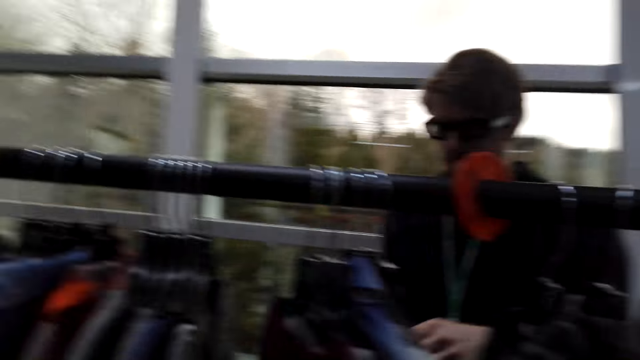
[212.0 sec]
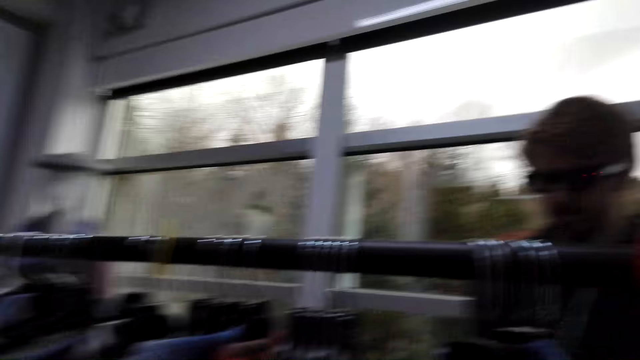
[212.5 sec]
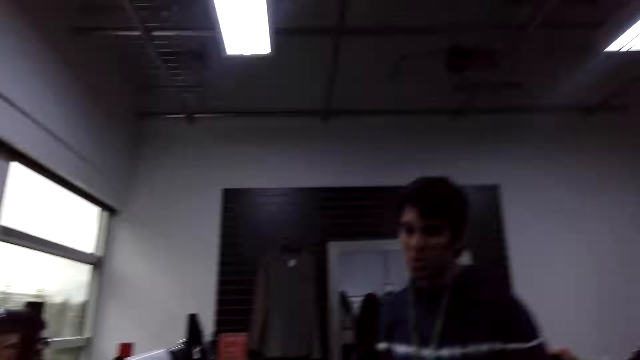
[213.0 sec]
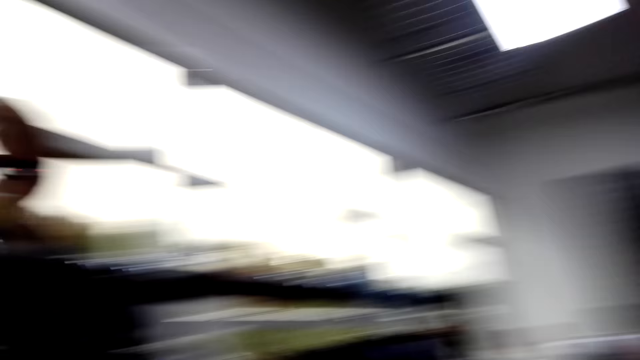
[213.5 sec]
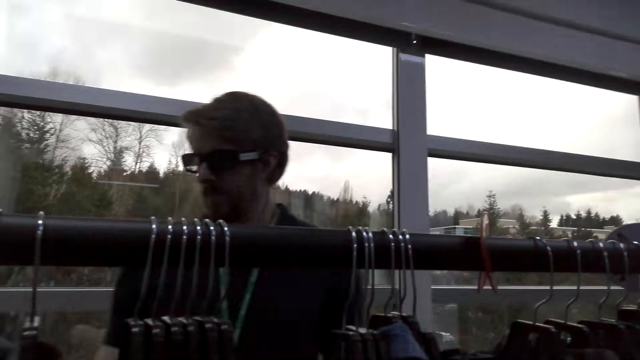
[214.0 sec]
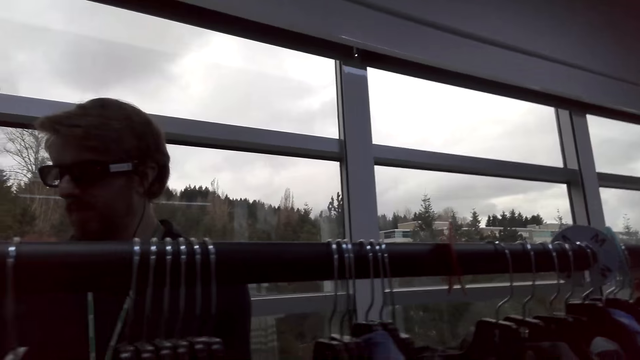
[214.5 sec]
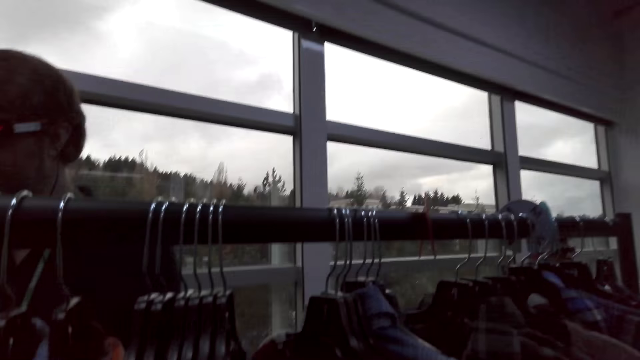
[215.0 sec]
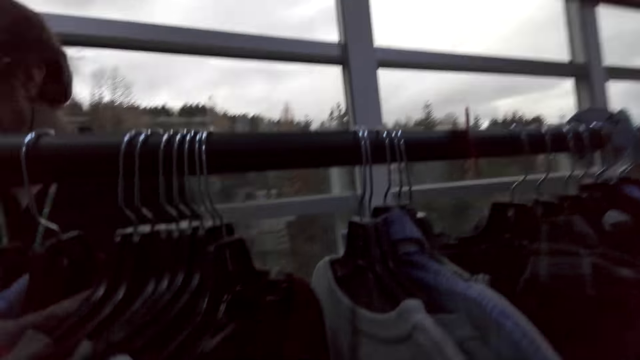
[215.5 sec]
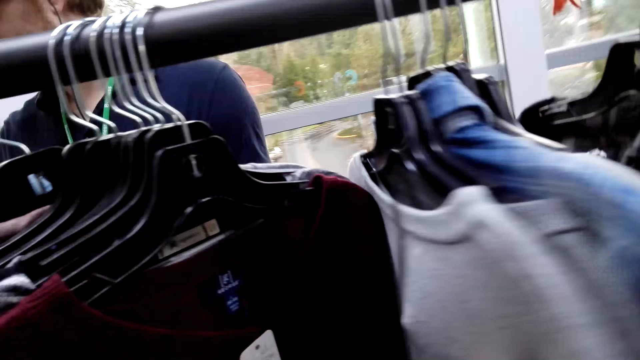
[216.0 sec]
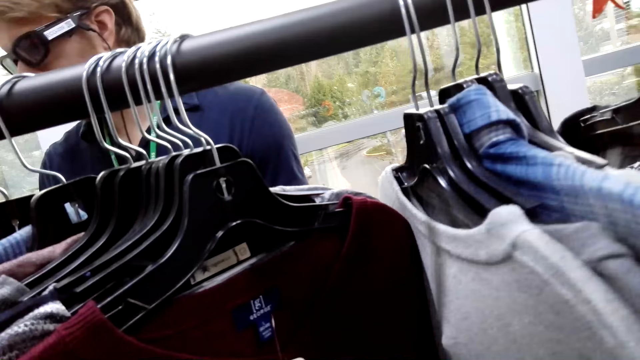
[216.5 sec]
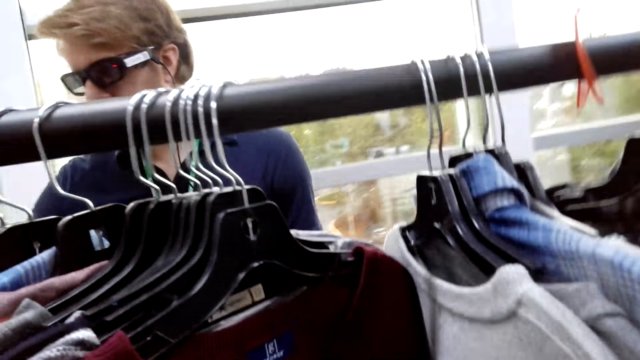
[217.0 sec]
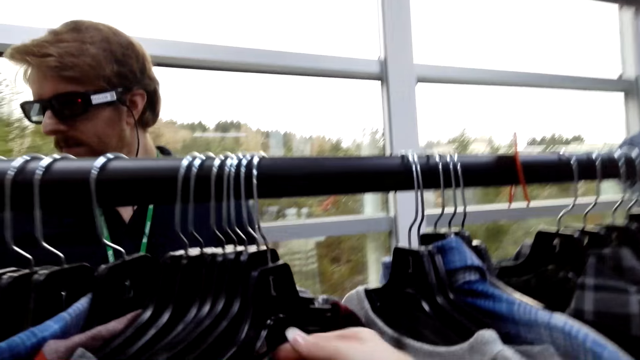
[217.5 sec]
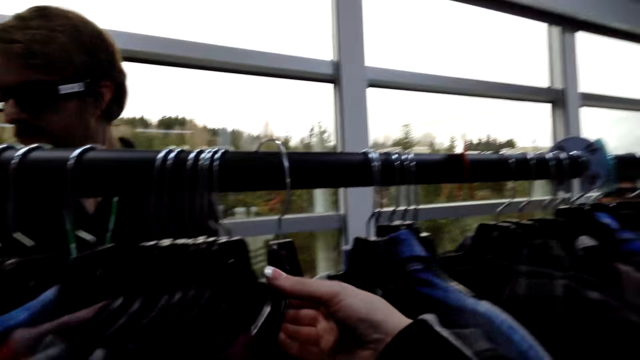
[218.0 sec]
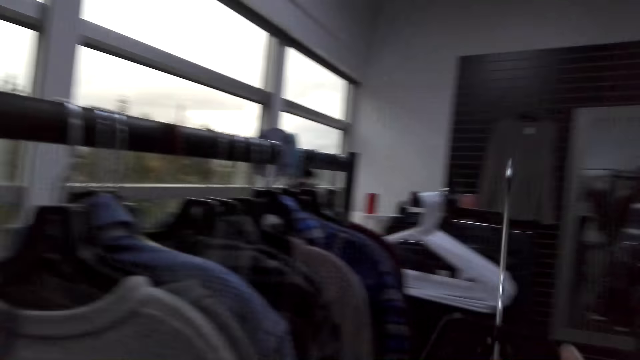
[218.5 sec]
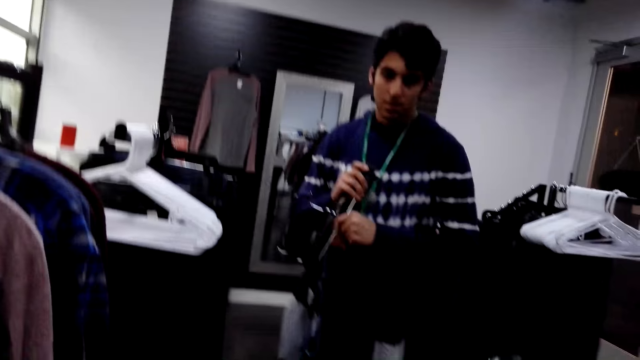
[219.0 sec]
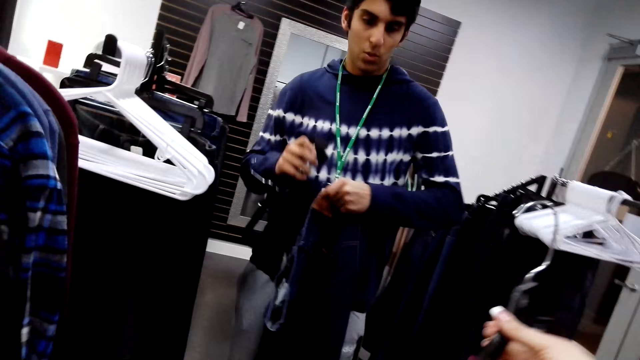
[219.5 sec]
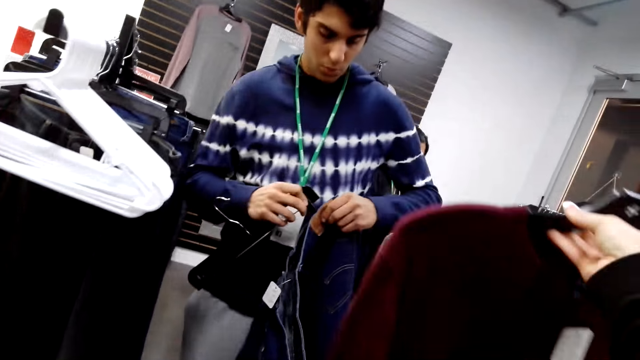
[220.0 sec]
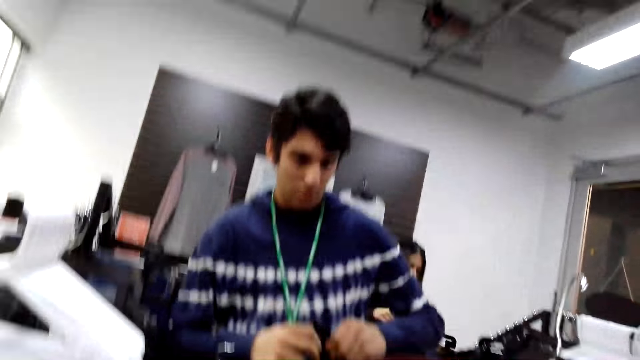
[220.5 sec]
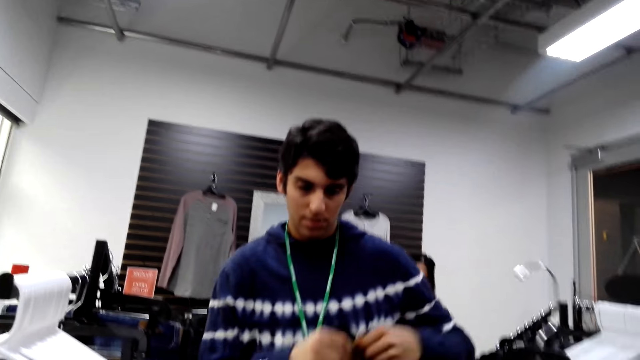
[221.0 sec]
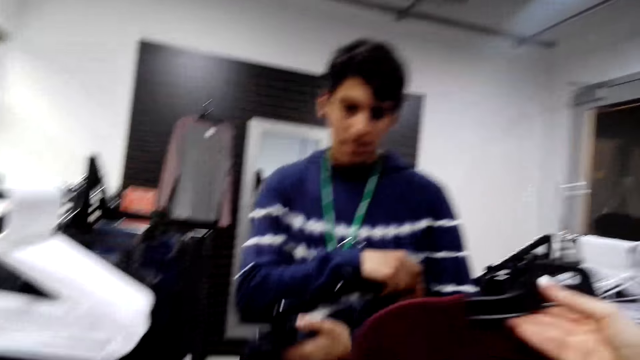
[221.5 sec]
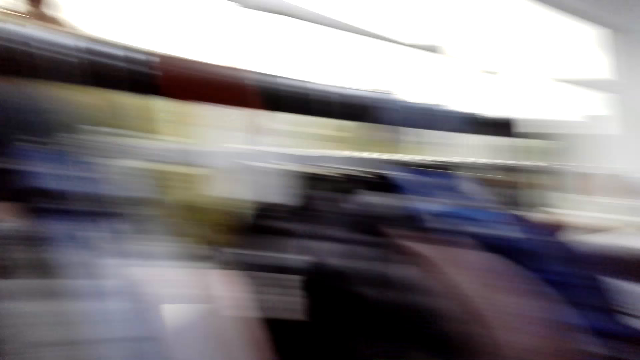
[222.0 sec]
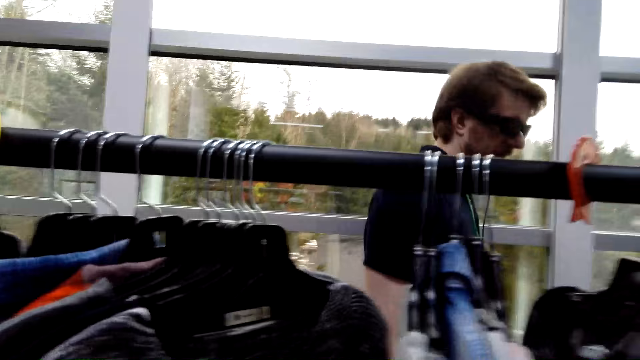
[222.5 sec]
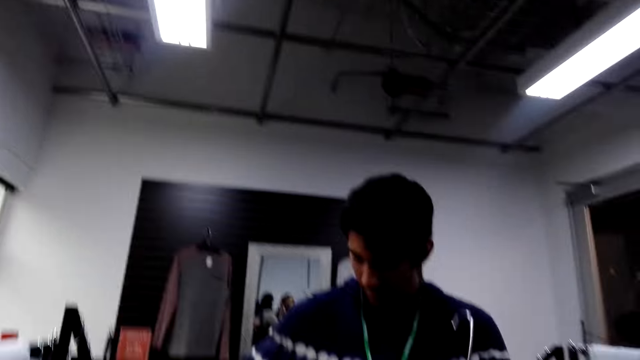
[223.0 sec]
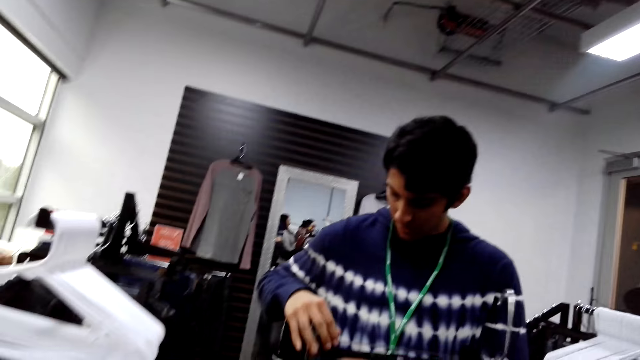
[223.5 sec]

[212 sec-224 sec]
The camera wearer looks at the t-shirts. They pick up a cloth from the clothes hanger. They talk to a man.

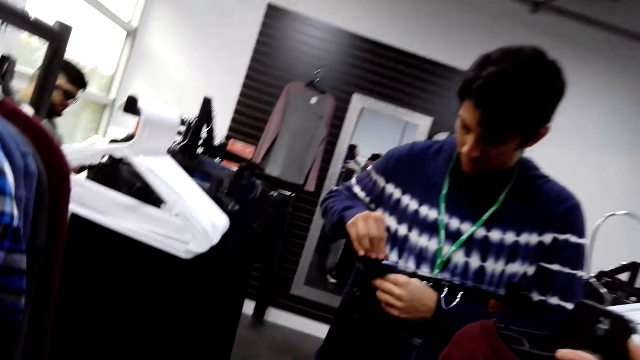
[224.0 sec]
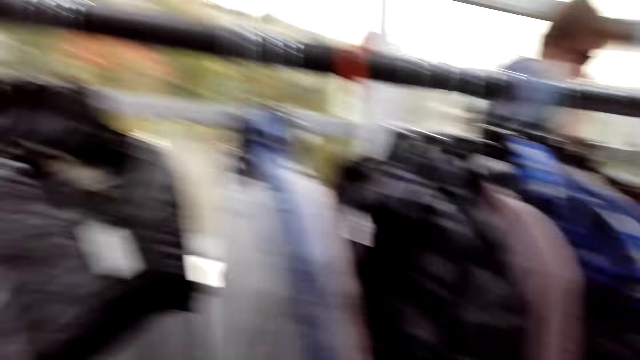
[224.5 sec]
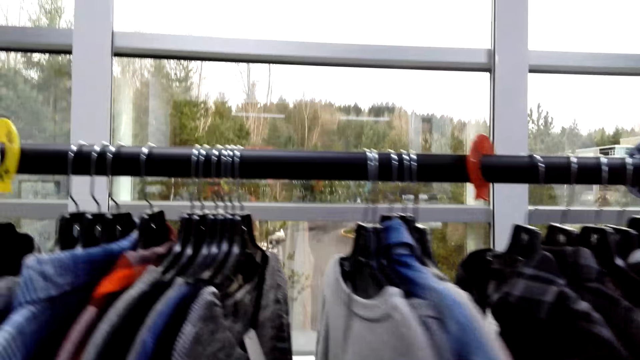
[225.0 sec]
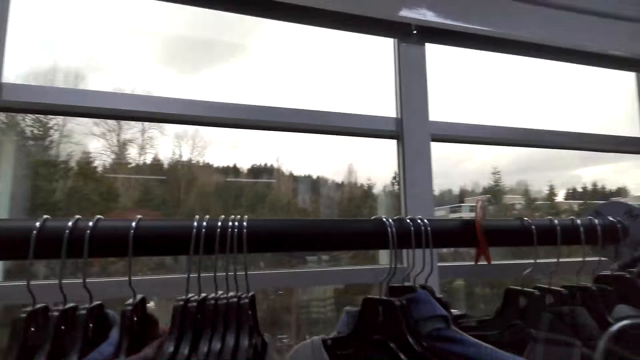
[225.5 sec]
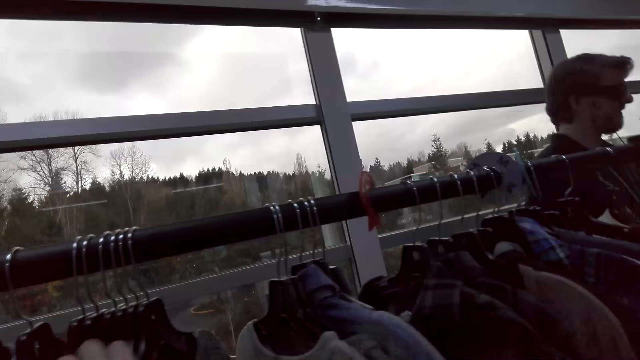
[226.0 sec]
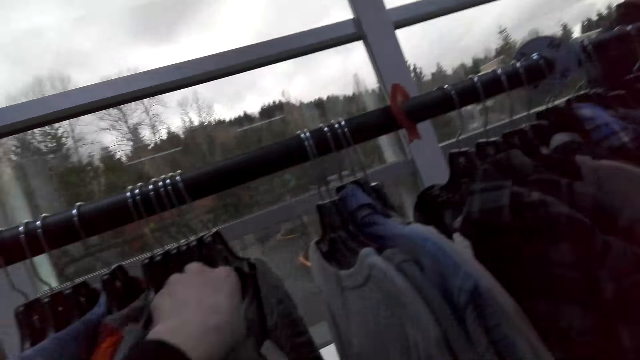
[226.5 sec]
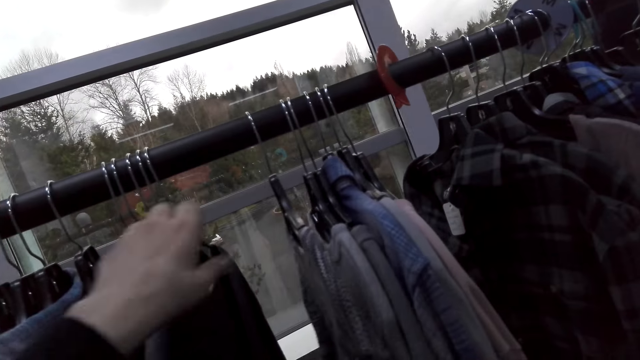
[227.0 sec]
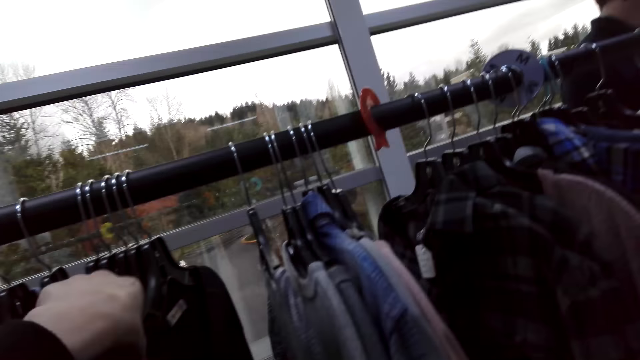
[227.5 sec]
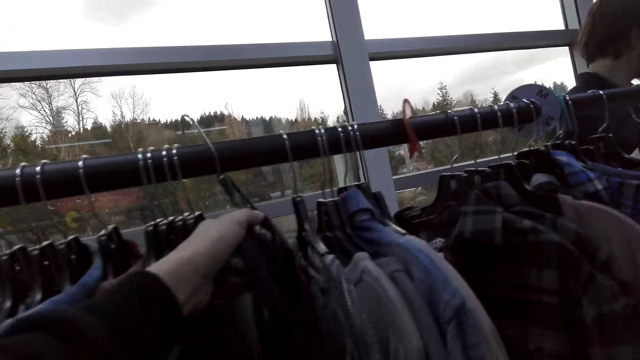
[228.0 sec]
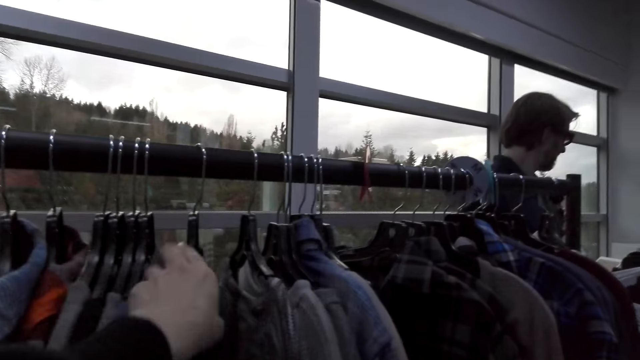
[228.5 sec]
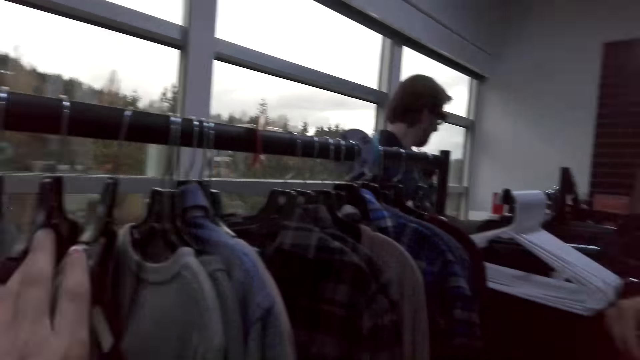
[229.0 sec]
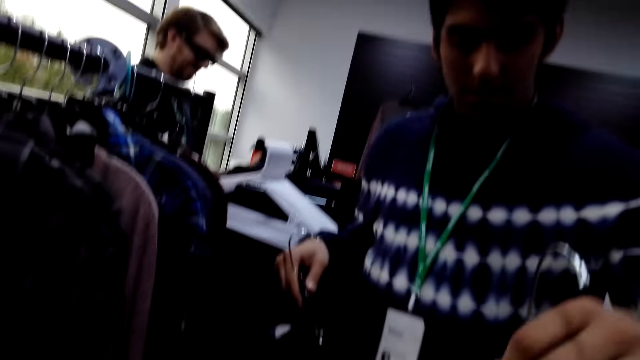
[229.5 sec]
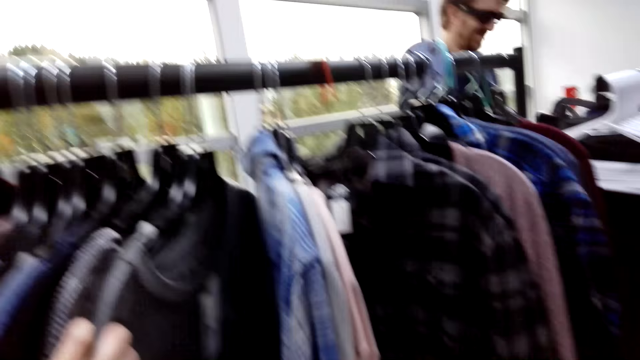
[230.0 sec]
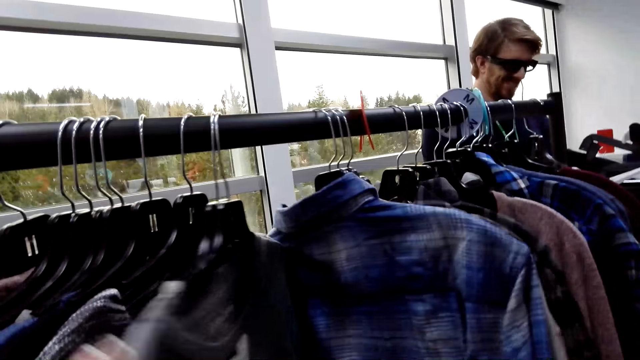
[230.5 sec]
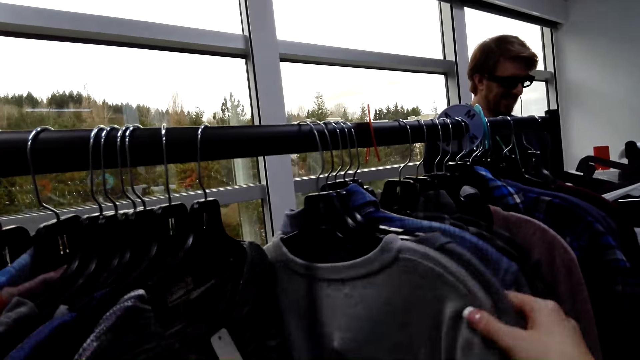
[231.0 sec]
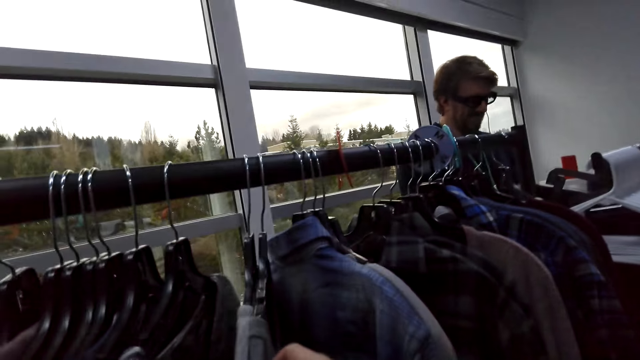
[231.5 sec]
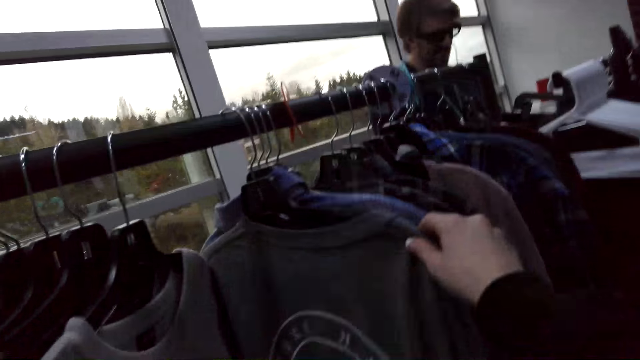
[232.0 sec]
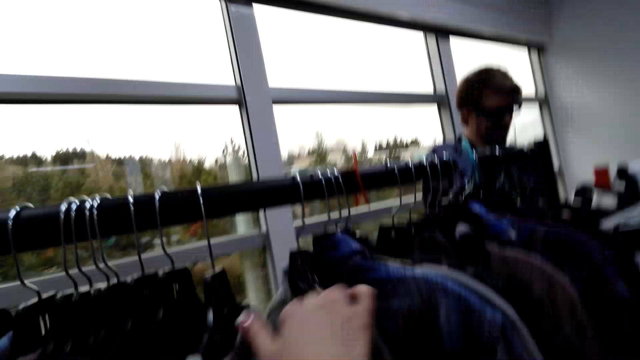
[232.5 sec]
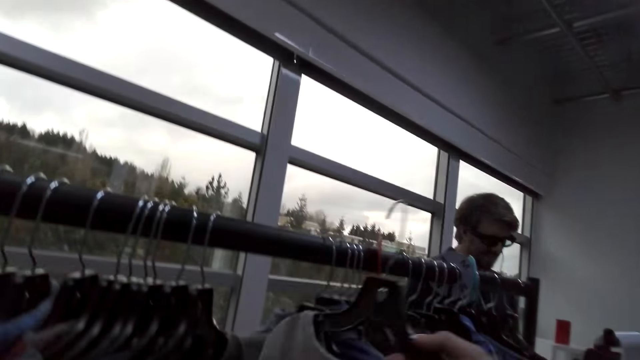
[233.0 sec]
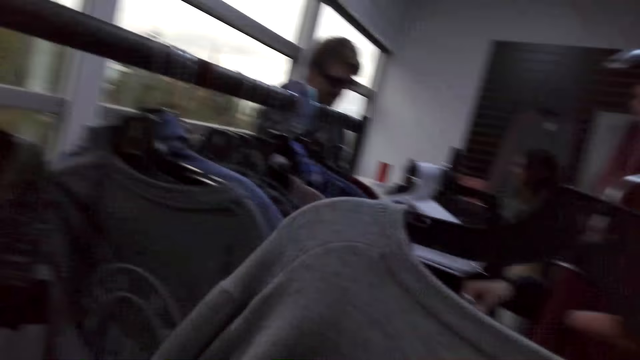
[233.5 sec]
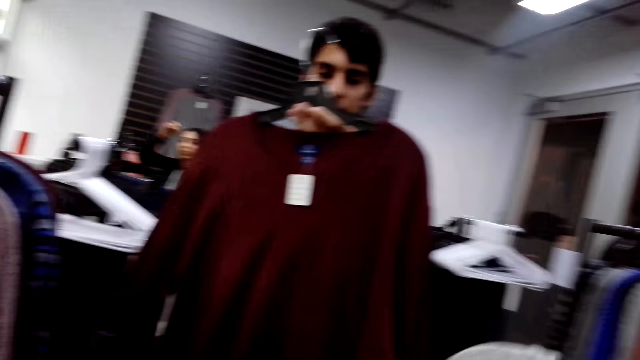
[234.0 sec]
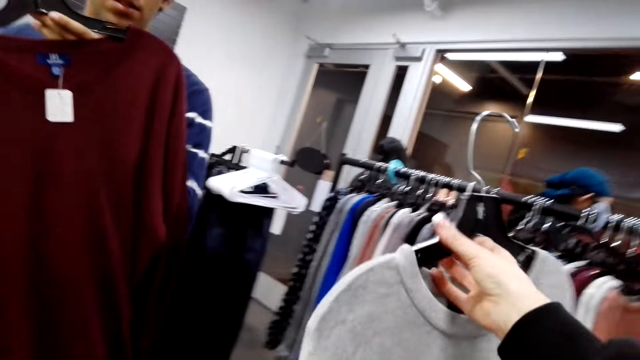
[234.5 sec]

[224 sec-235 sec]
The camera wearer looks at the clothes. They touch the cloths. They remove the top from the clothes hanger.
